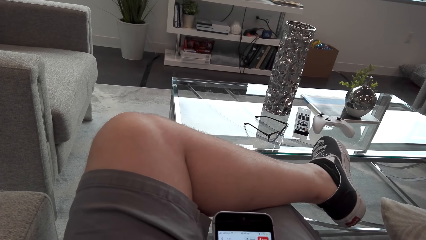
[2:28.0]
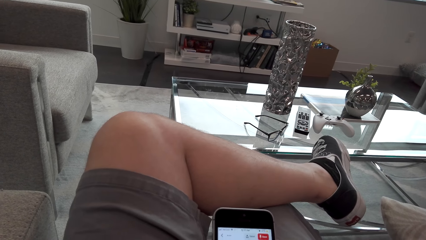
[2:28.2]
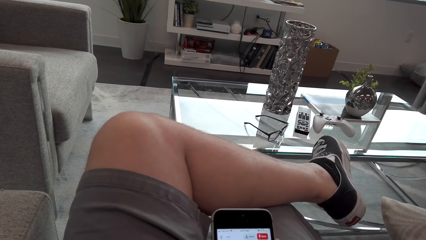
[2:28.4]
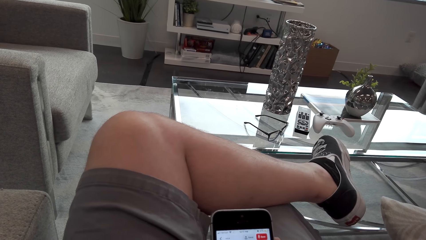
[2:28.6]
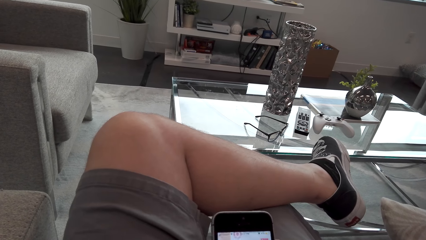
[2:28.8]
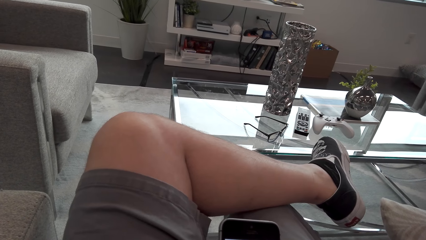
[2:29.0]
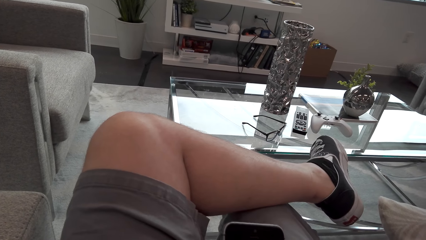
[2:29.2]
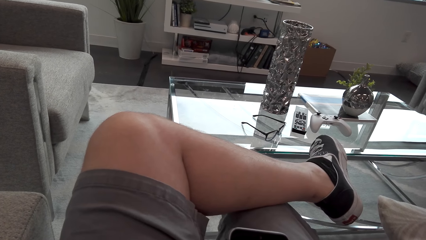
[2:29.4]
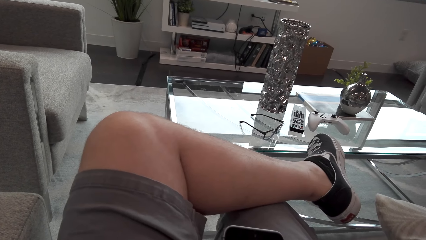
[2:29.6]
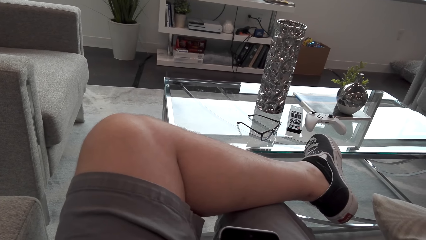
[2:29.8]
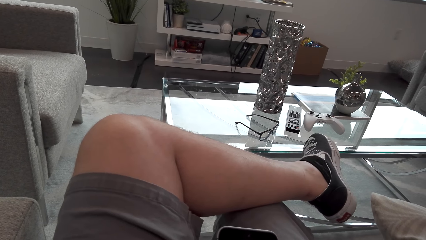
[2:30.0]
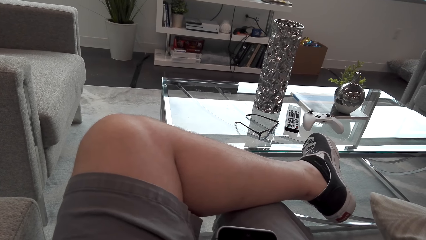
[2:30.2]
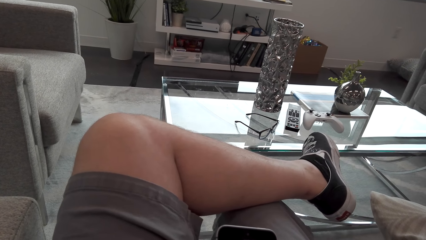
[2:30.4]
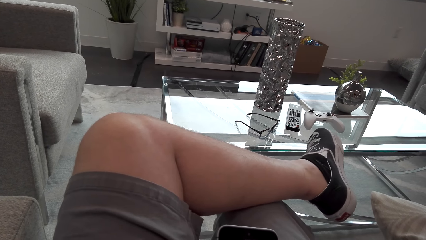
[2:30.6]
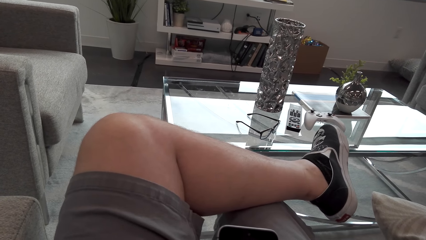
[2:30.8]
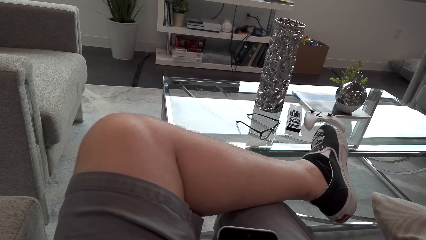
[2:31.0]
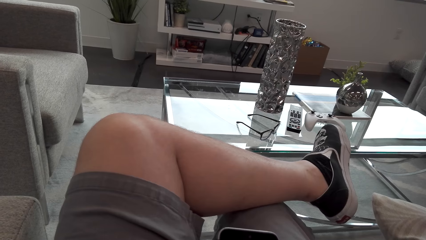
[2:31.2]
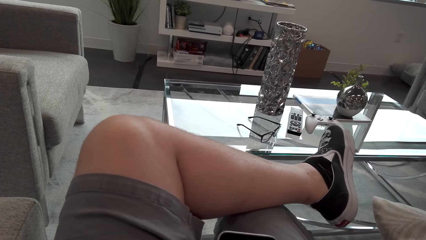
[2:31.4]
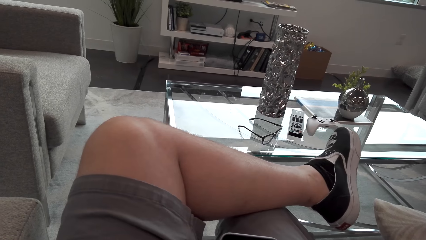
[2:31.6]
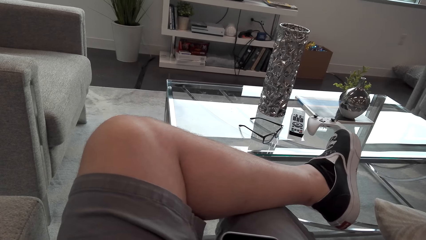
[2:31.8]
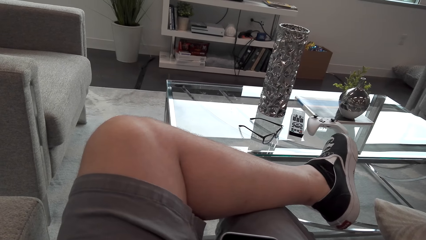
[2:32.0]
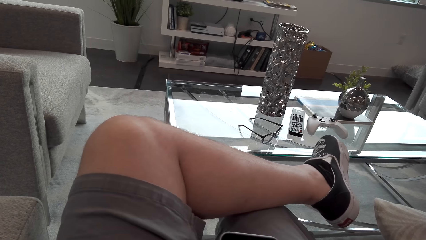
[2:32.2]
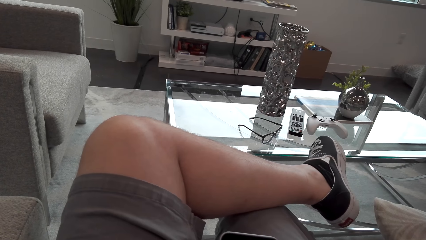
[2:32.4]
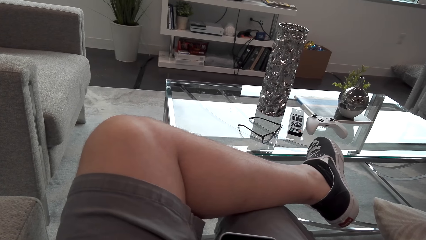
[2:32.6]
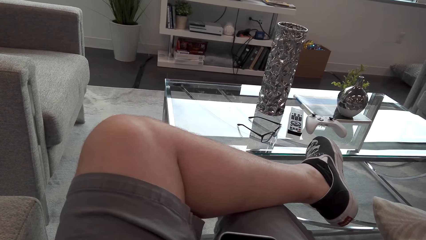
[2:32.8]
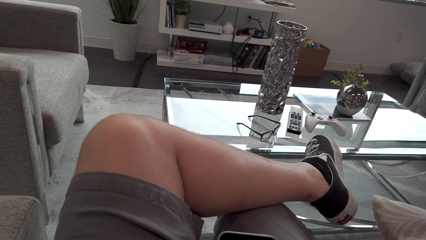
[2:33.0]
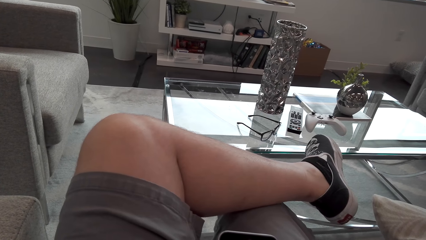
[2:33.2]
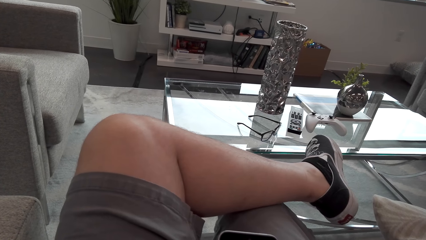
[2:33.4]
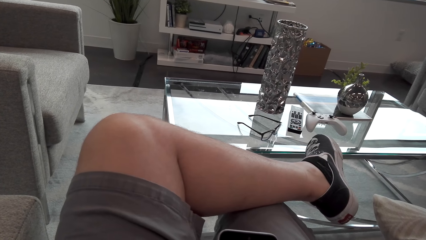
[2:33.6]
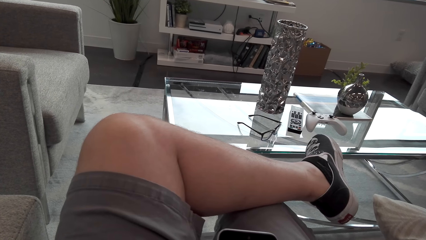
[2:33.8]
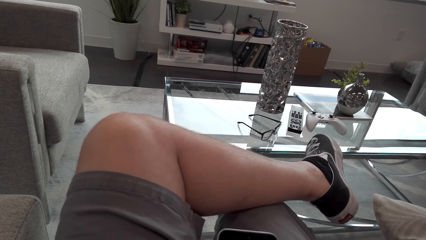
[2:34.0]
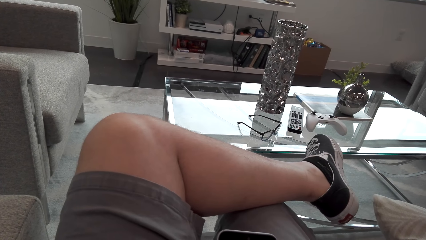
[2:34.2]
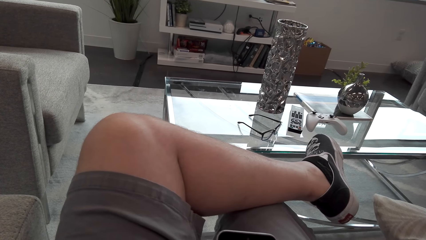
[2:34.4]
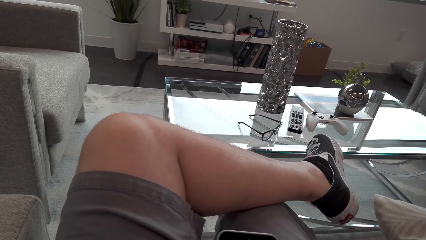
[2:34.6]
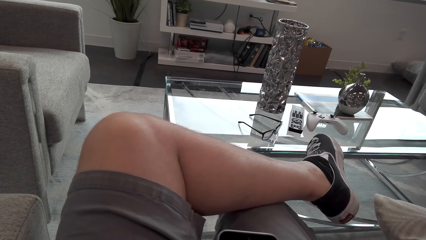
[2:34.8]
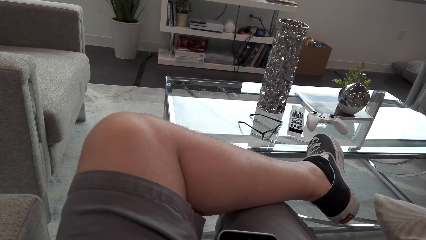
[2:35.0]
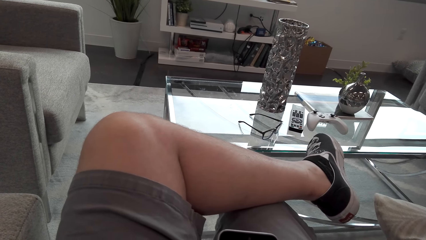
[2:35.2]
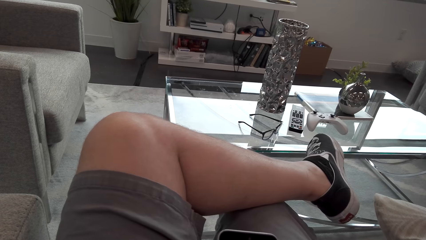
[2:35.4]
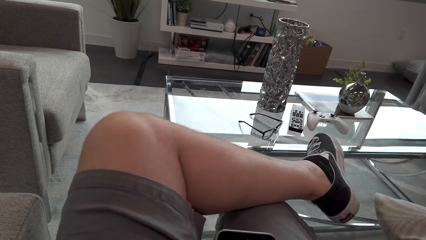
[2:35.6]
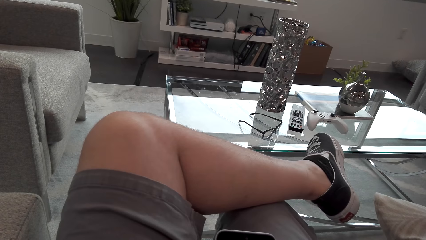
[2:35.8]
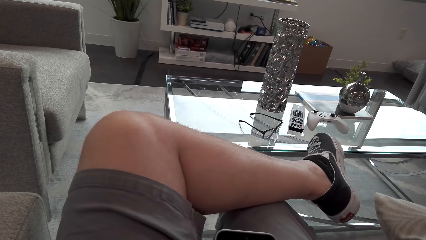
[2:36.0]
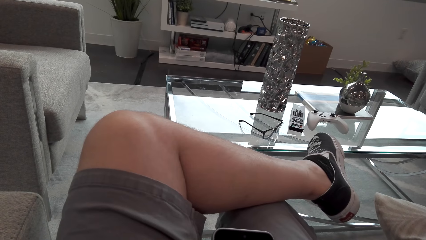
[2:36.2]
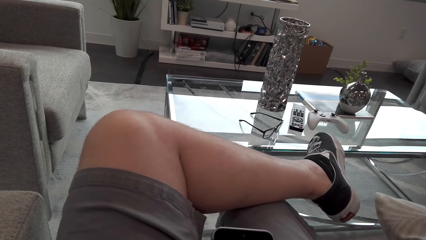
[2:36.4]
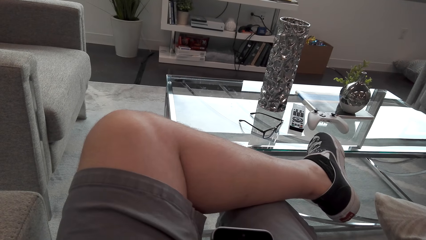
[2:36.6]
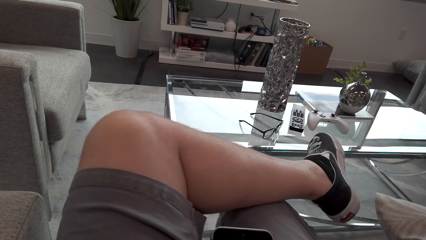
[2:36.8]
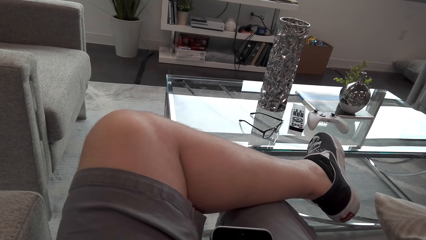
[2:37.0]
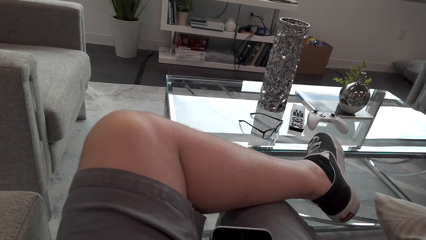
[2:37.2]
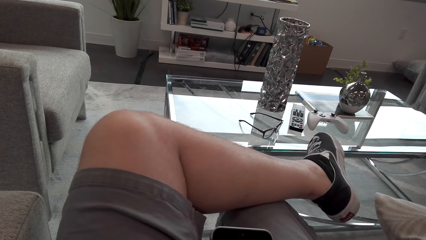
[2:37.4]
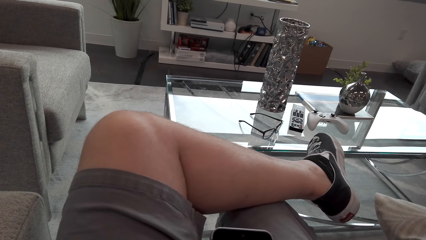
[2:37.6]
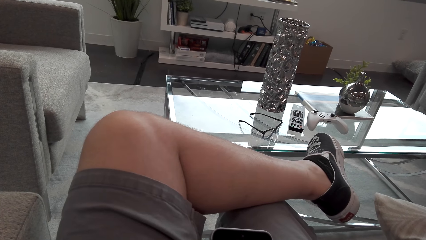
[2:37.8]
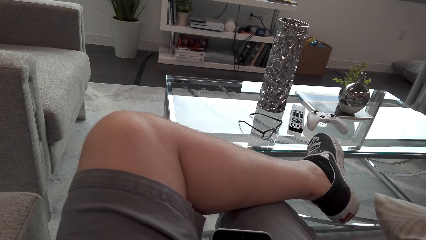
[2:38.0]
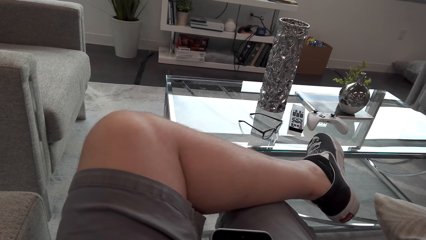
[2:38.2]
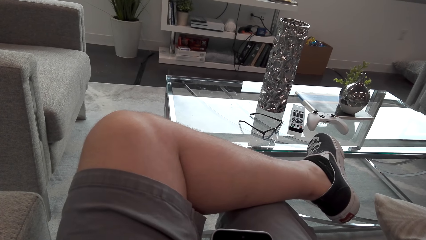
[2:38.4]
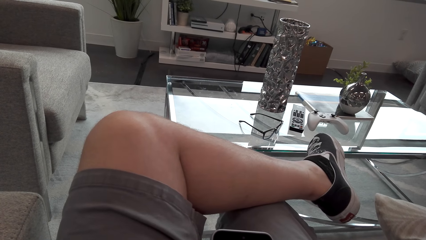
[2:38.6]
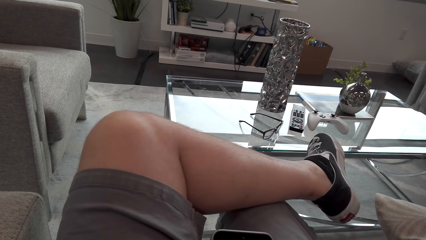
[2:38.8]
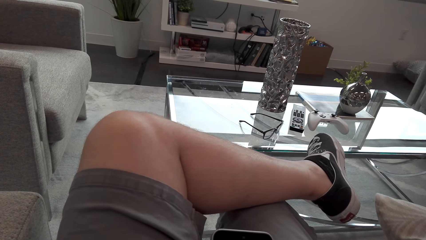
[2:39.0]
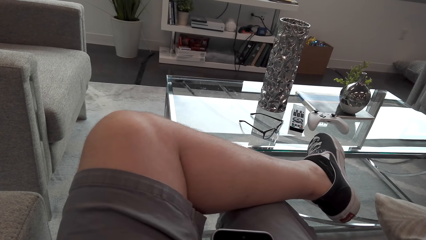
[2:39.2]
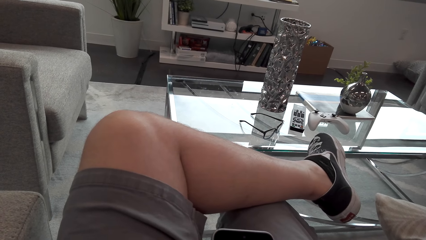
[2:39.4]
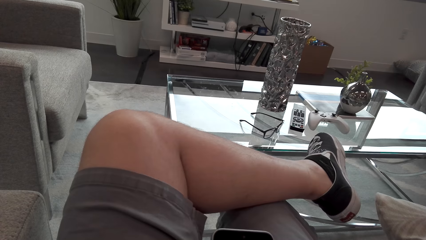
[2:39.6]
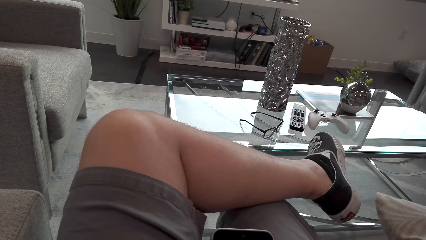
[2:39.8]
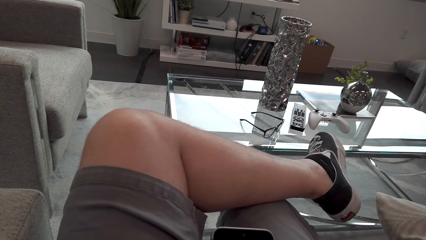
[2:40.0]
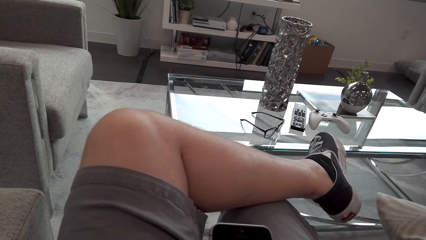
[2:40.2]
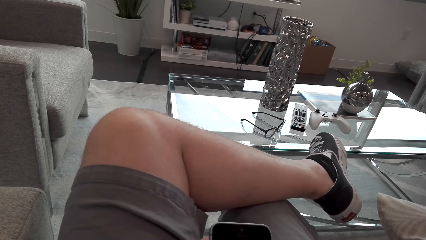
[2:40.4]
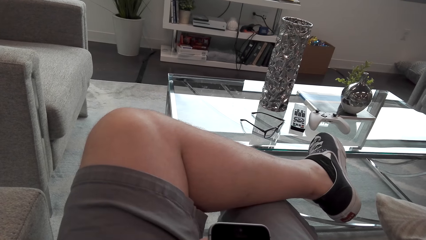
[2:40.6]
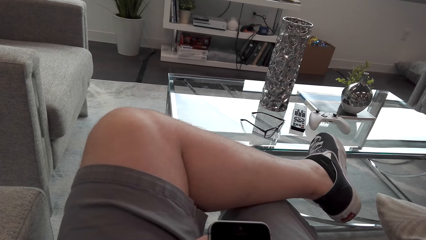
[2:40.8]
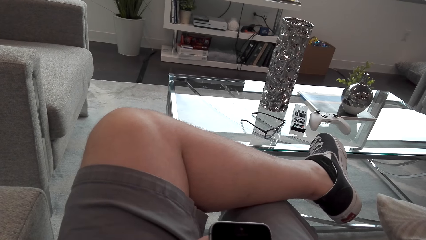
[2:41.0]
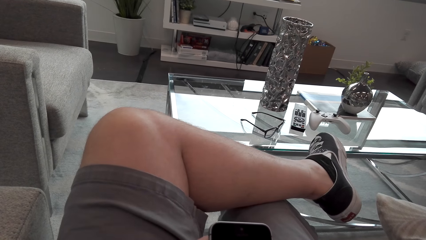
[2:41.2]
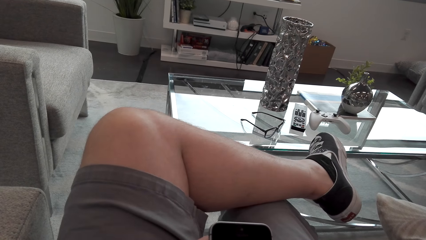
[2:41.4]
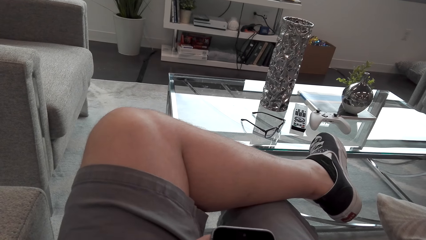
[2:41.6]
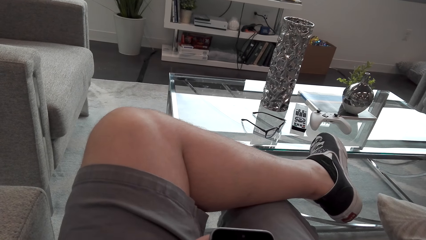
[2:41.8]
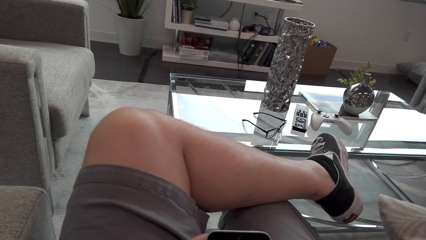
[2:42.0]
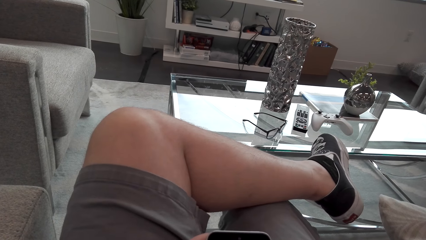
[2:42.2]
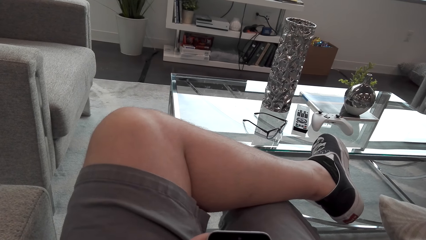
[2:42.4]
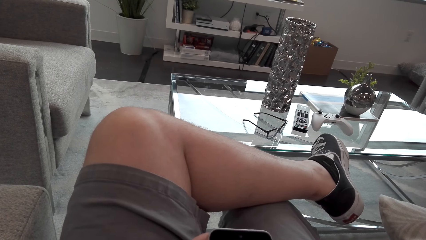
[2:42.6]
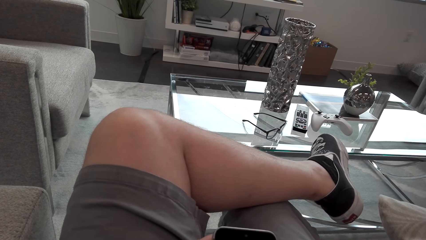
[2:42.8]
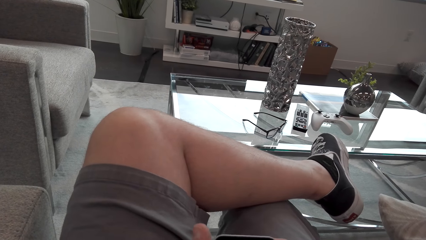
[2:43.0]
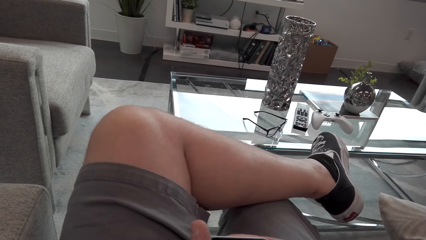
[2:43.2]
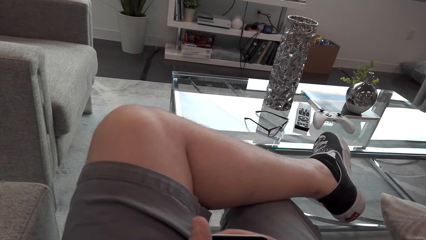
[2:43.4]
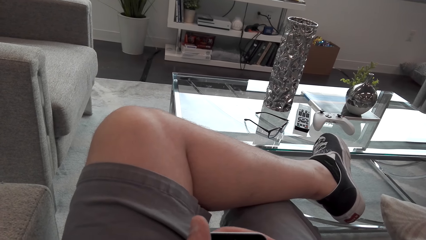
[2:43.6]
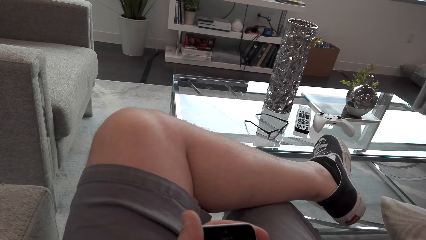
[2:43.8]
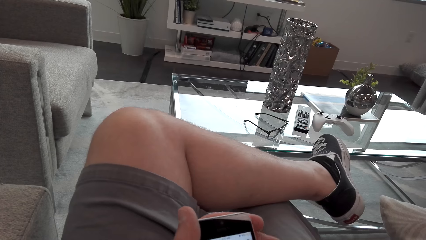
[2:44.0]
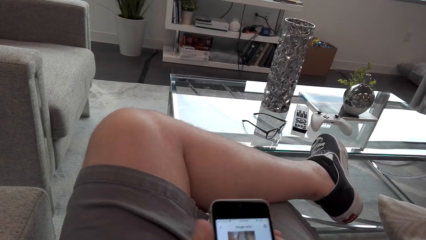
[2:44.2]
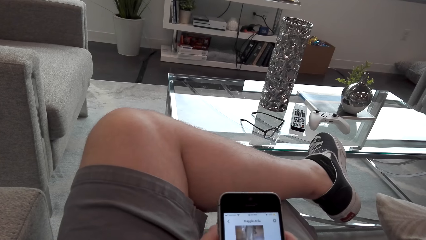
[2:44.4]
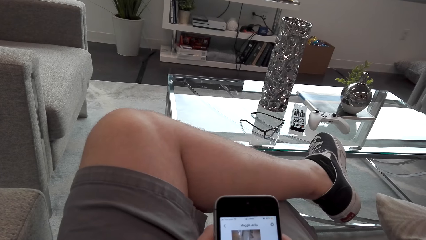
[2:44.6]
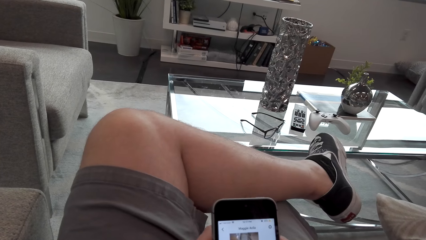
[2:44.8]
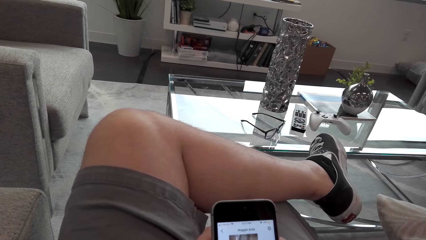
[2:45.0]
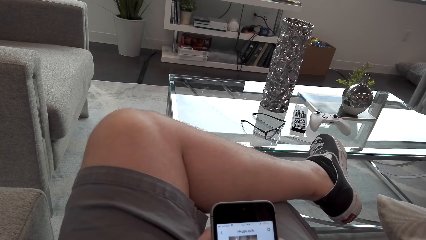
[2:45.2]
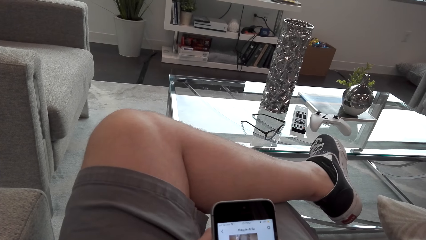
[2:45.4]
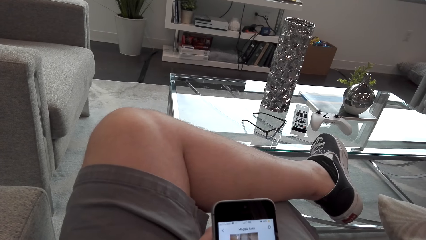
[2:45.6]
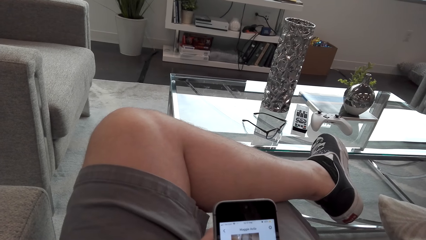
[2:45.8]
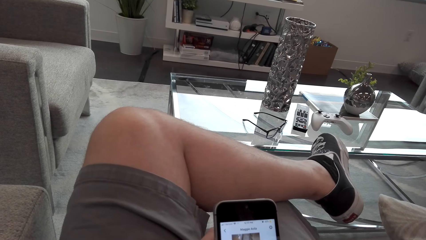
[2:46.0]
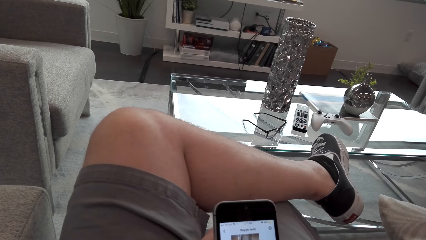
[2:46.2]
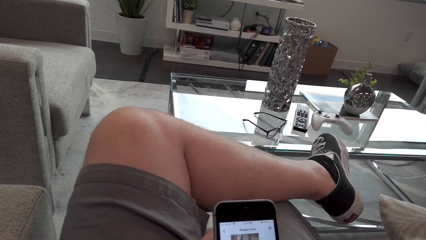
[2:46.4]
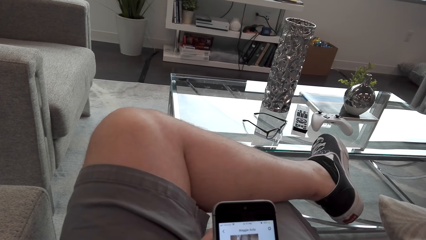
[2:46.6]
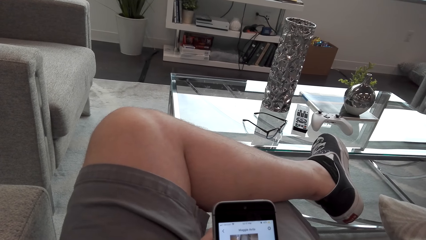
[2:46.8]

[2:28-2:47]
The camera wearer stares at the phone. They operate the phone.
